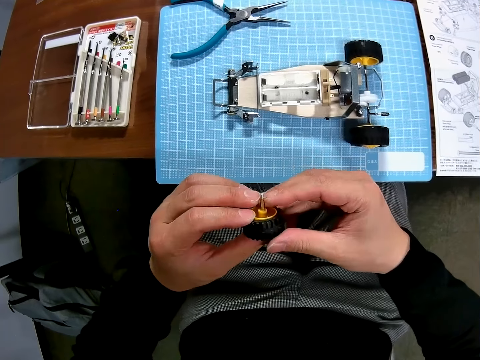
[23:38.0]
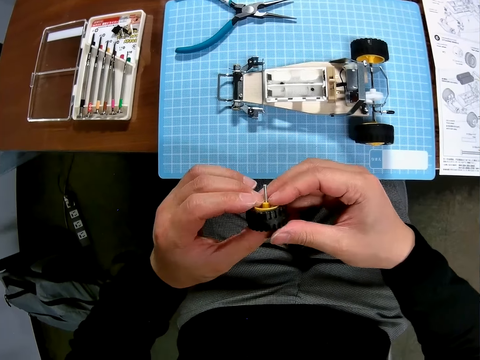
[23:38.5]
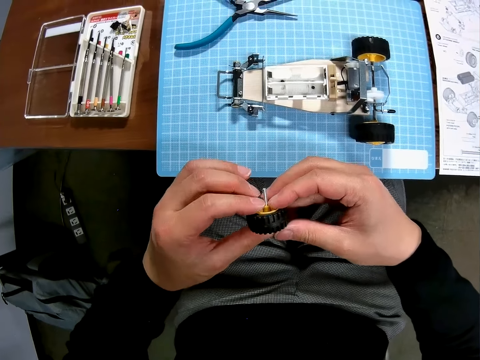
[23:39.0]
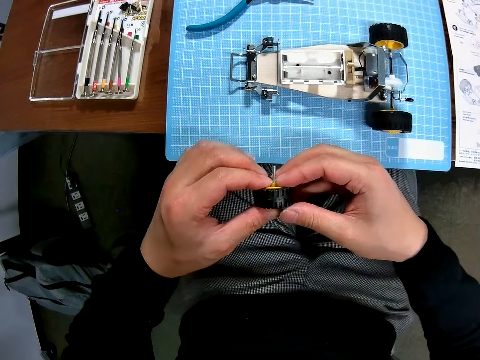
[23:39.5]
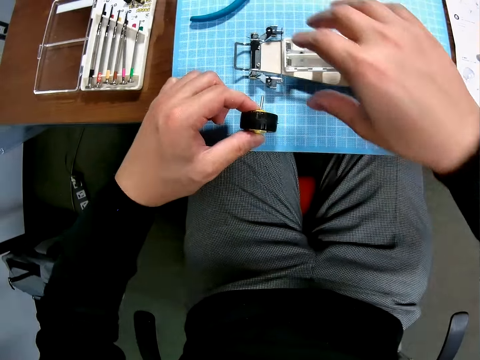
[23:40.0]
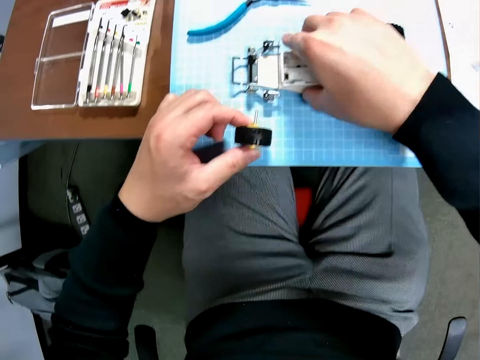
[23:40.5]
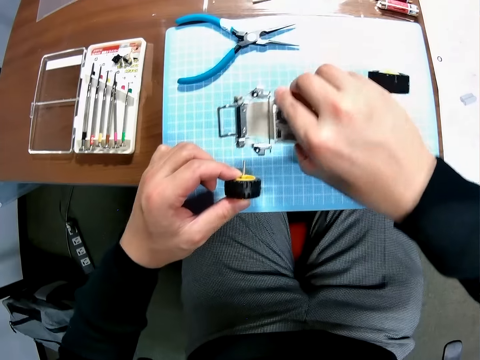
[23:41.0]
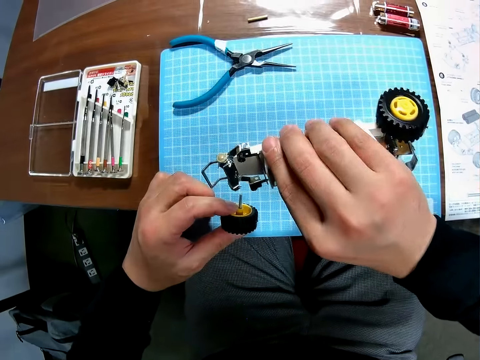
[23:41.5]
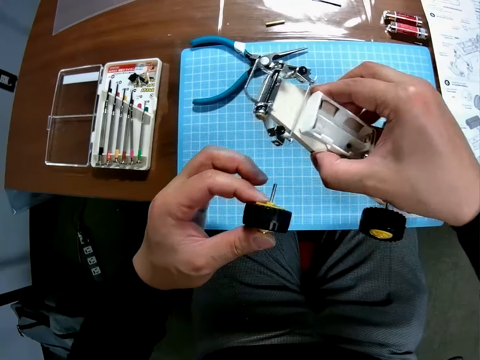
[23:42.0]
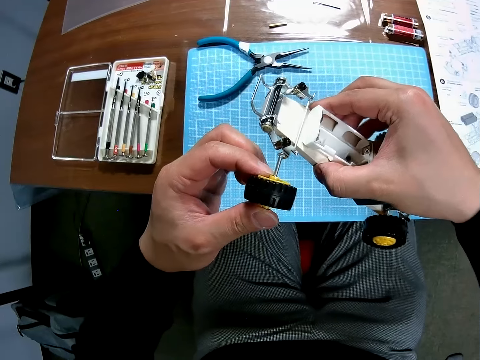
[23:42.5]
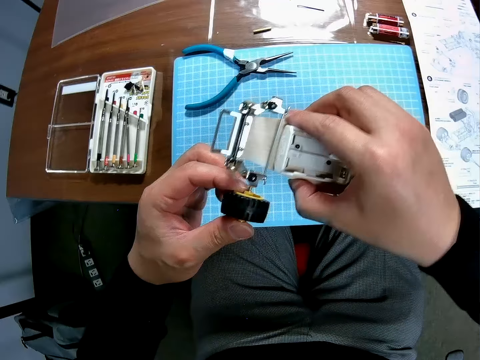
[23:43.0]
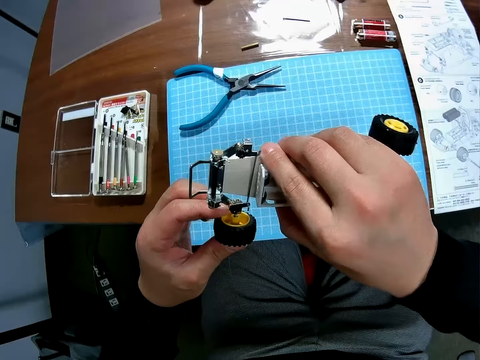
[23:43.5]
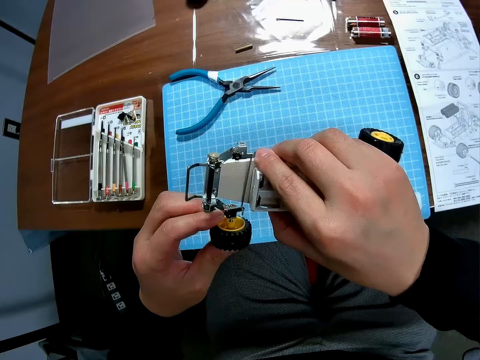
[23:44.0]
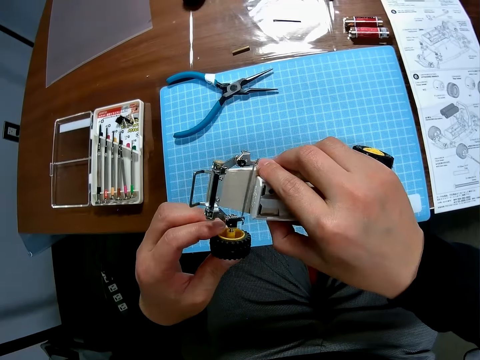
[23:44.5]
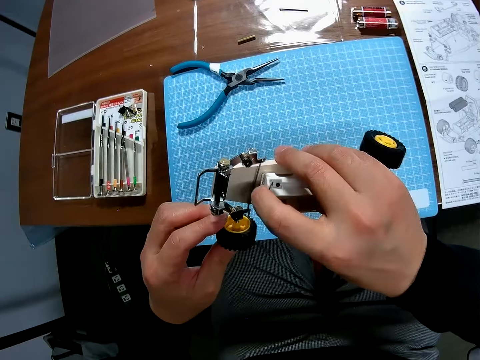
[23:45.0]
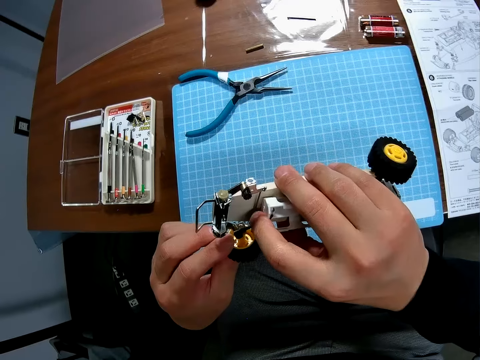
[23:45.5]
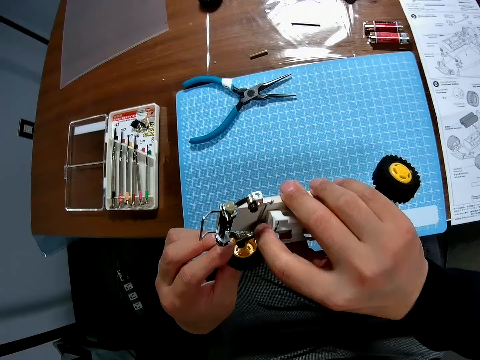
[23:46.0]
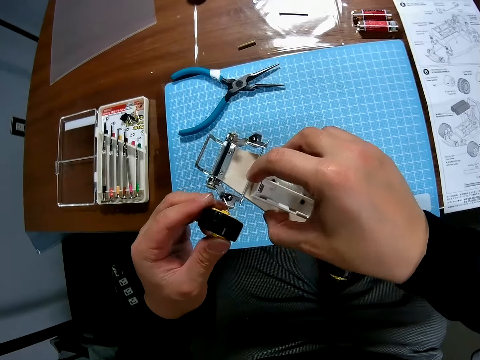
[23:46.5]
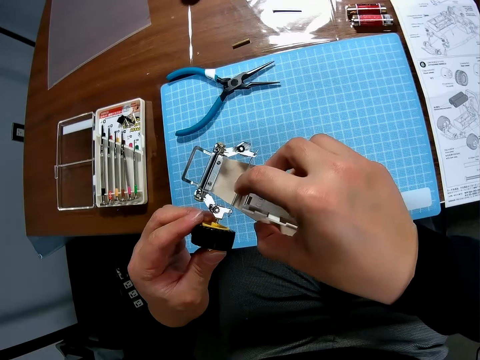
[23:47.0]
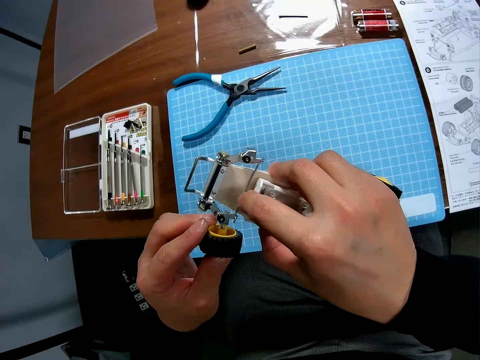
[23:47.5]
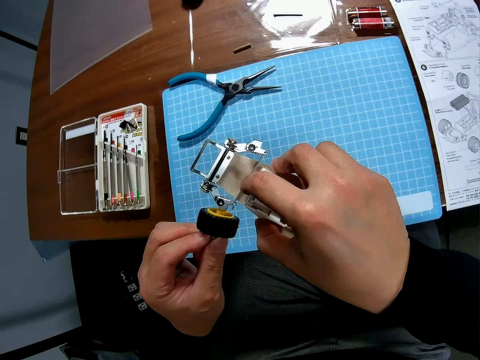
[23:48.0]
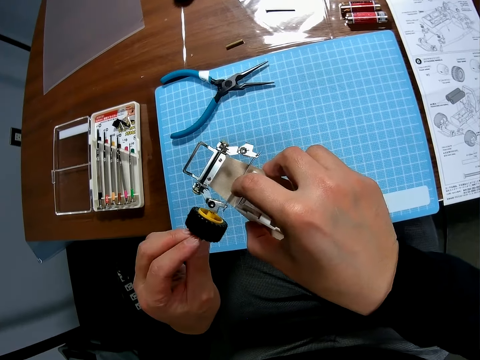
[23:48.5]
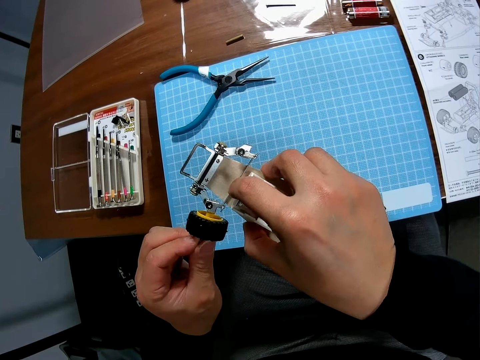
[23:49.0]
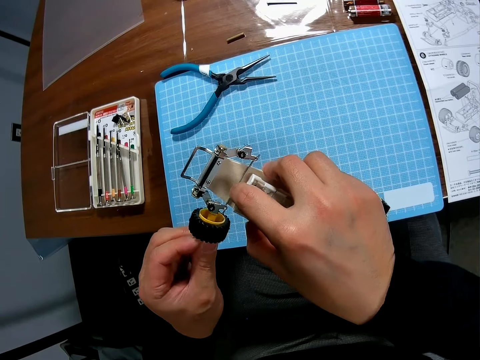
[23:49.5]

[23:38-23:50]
The camera wearer picks up the toy car with his right hand. He inserts the tyre into the toy car.

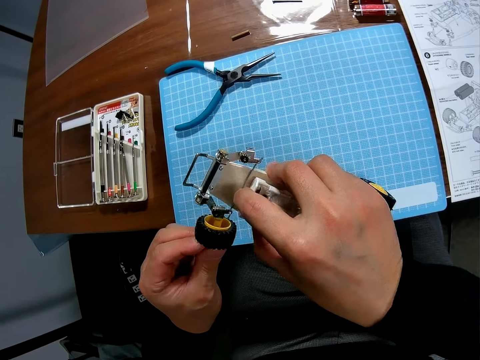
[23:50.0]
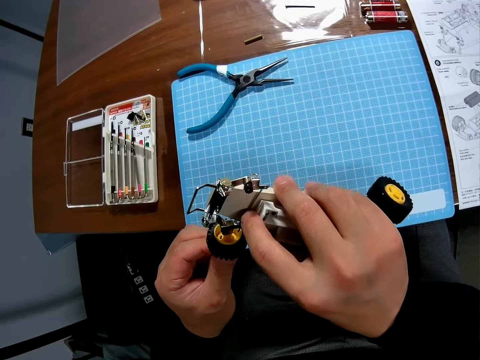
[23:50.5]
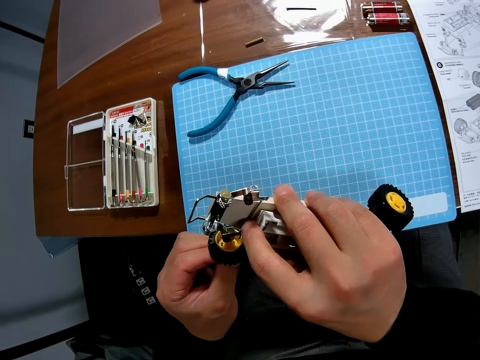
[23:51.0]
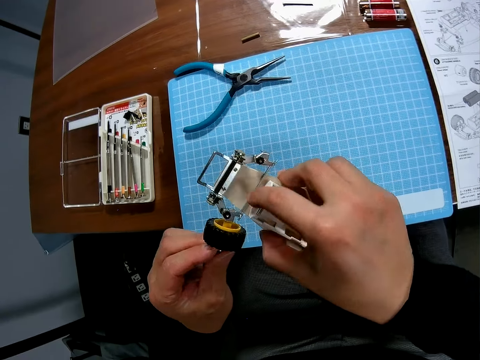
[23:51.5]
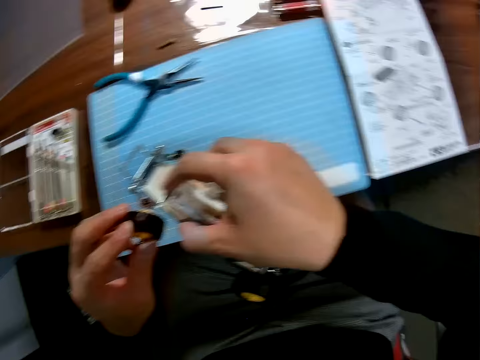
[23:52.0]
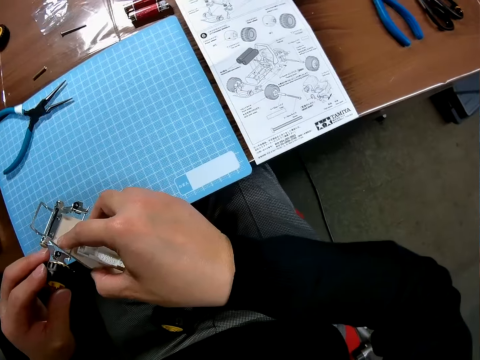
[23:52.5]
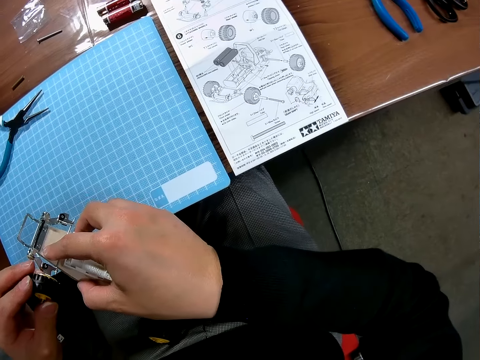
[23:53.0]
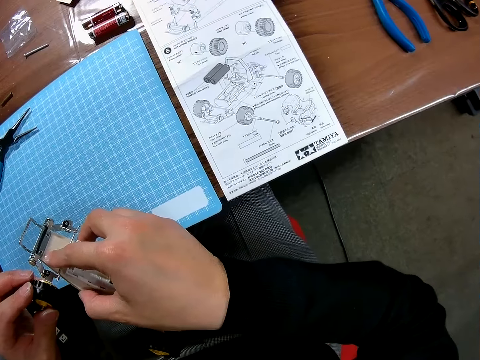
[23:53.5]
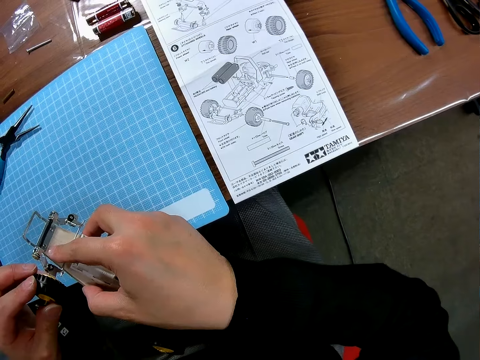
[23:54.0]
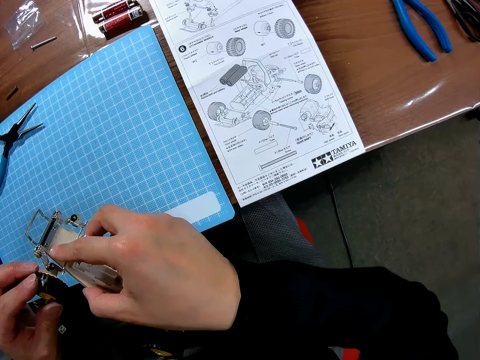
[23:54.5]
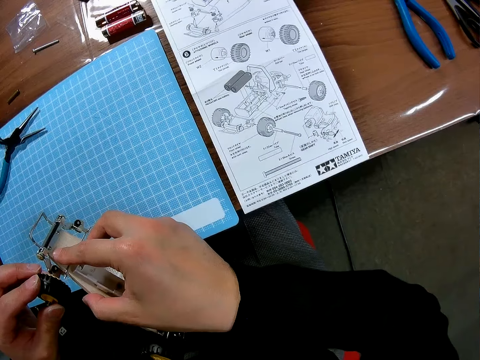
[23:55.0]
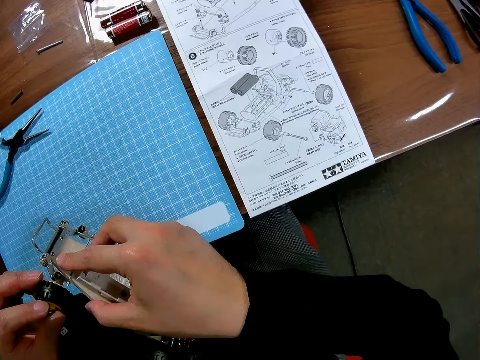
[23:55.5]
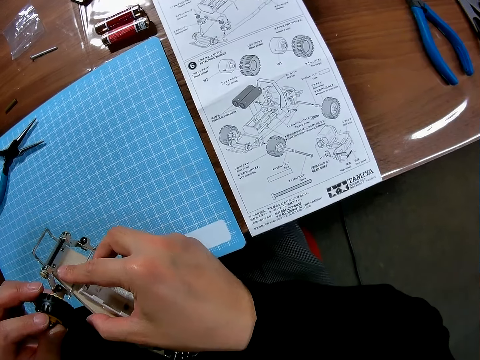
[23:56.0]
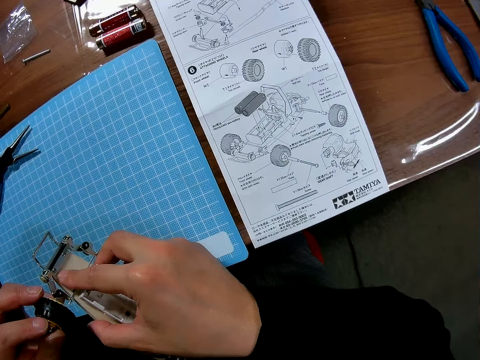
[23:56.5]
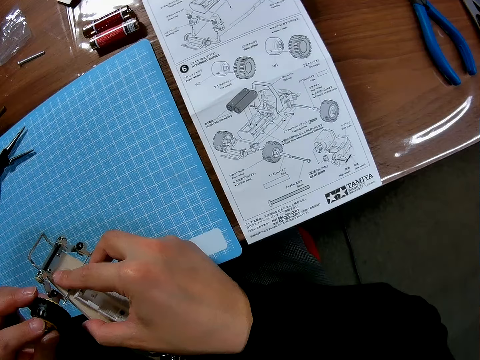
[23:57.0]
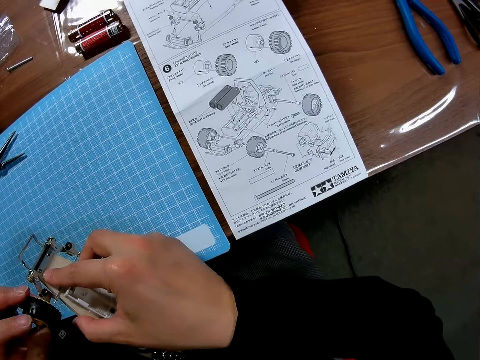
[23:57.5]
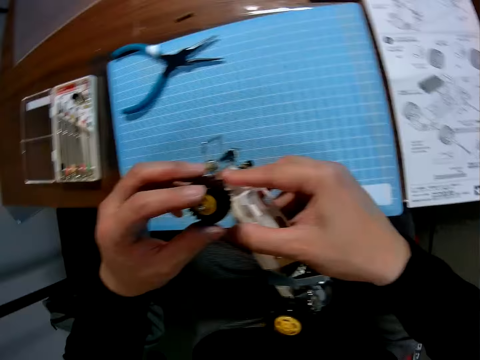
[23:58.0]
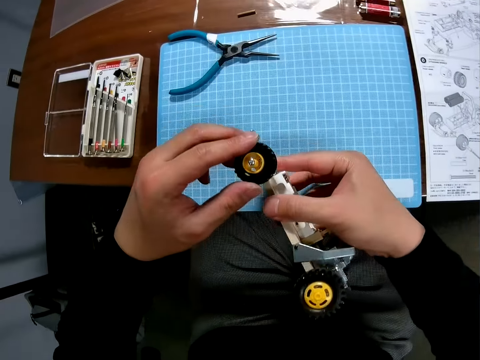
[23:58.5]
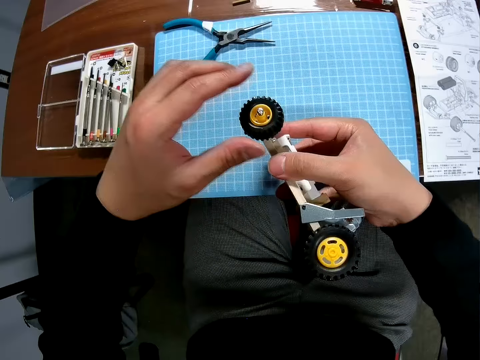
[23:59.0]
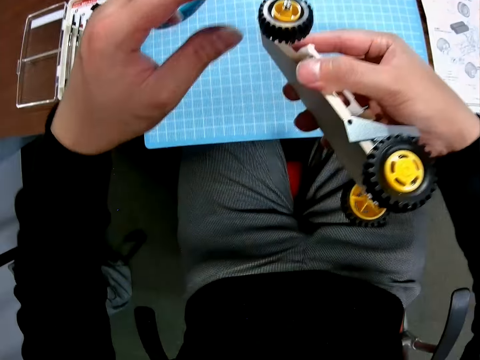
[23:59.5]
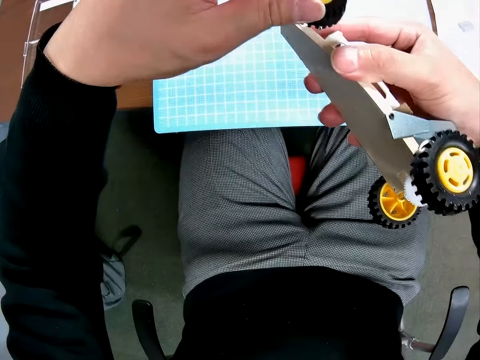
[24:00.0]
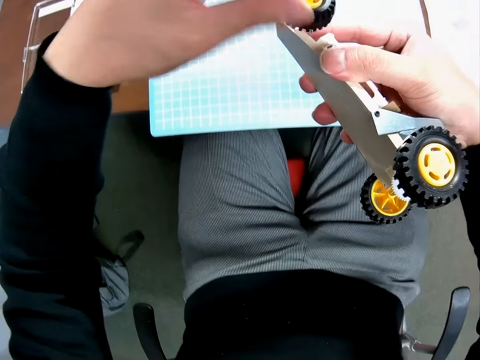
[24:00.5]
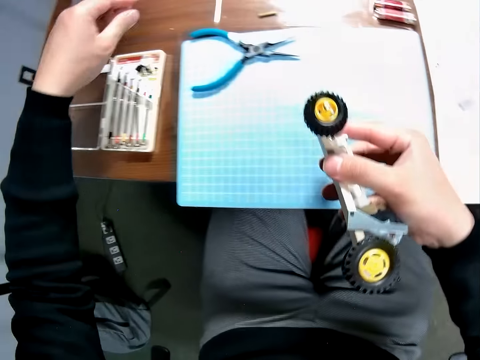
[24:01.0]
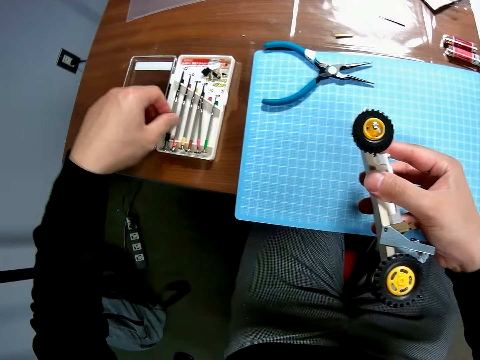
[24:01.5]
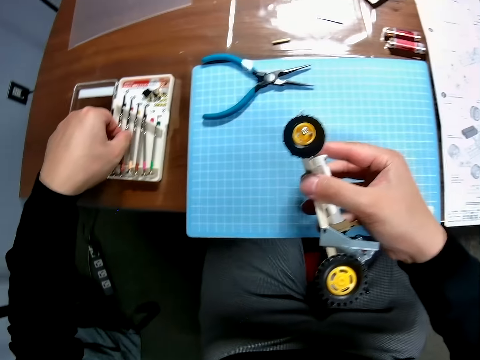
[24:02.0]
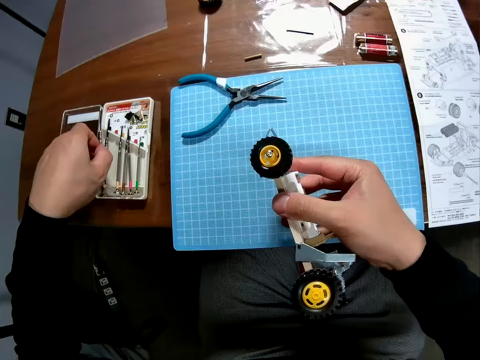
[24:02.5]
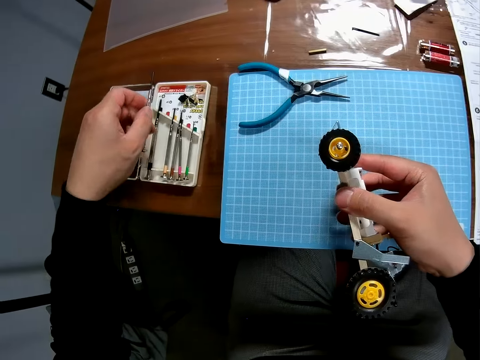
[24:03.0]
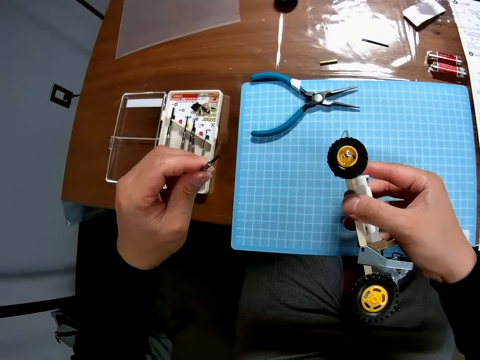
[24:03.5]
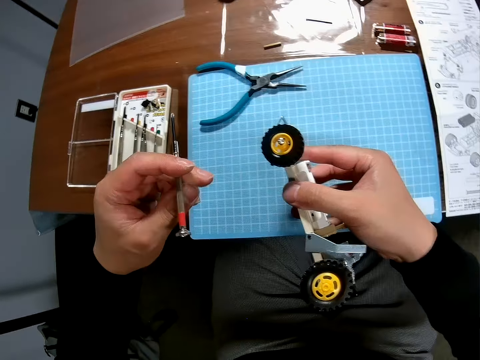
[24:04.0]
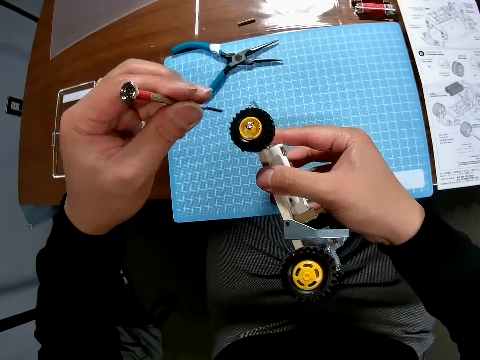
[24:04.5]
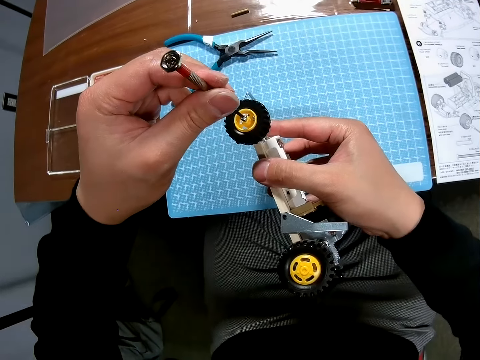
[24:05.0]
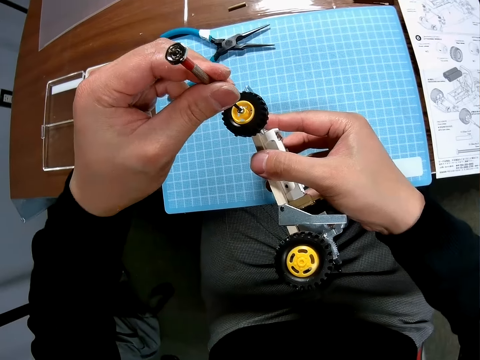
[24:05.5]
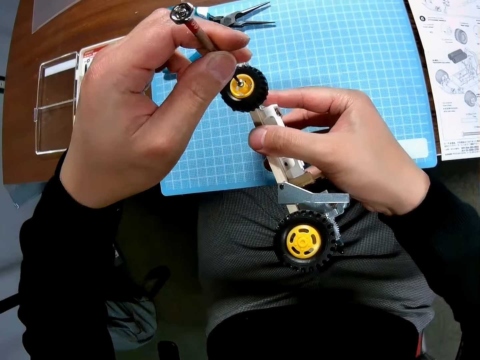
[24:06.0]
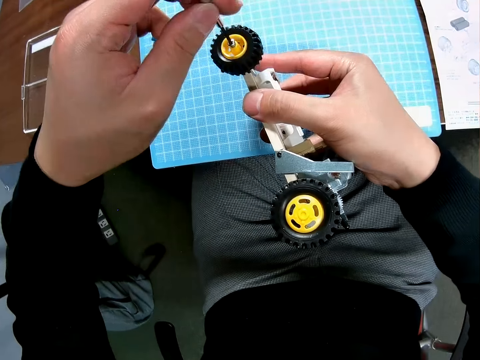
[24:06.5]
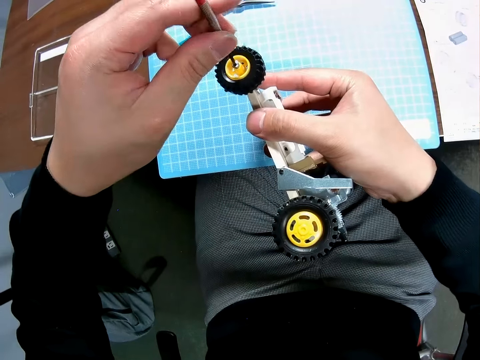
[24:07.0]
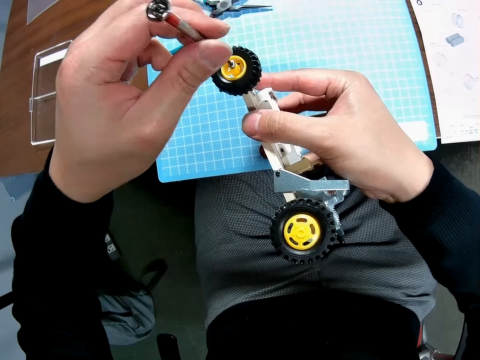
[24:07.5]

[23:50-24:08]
The camera wearer reads the manual. They adjust the wheel. They pick up the screwdriver. They screw the tyre.
